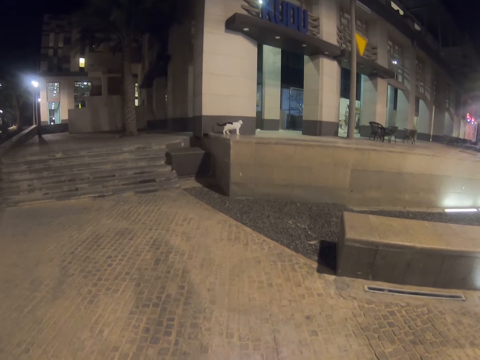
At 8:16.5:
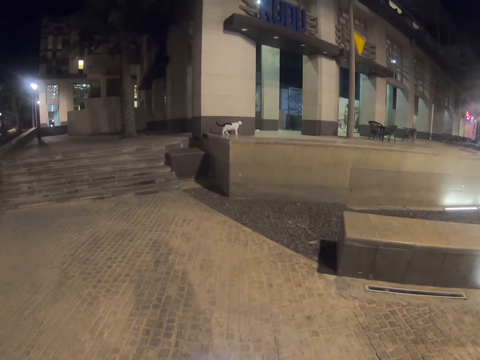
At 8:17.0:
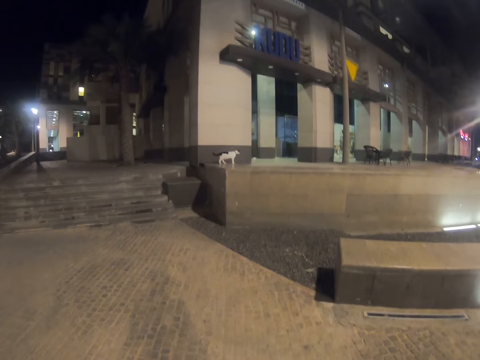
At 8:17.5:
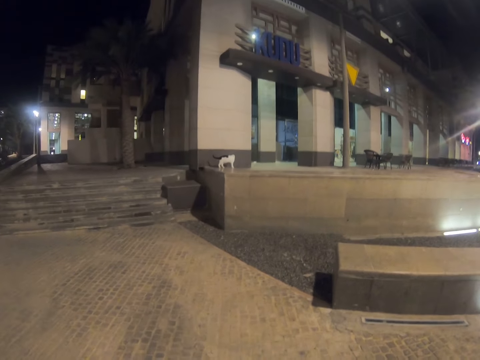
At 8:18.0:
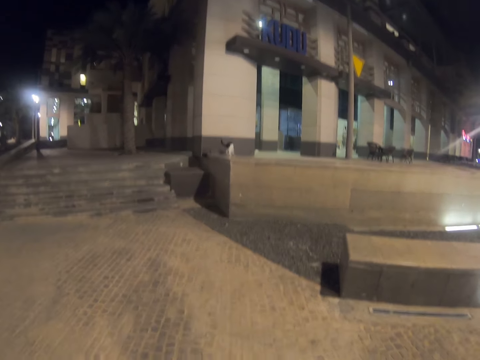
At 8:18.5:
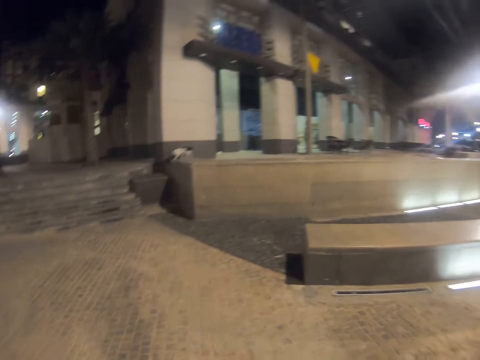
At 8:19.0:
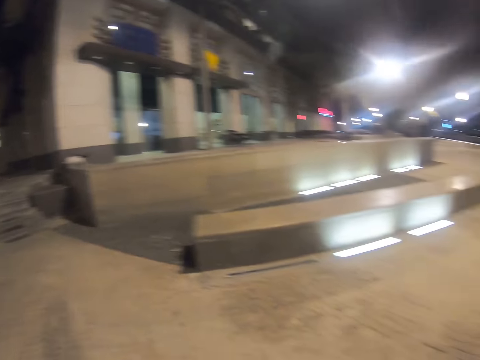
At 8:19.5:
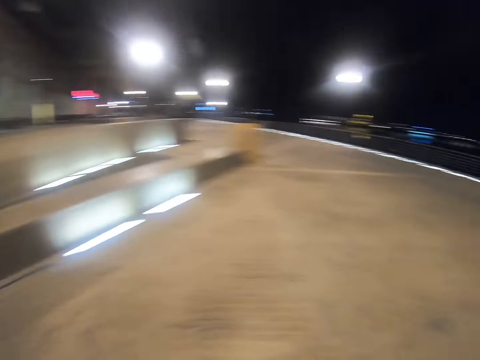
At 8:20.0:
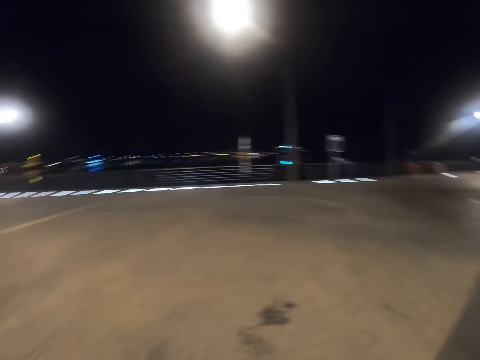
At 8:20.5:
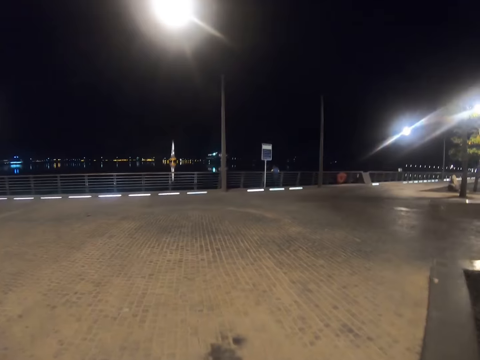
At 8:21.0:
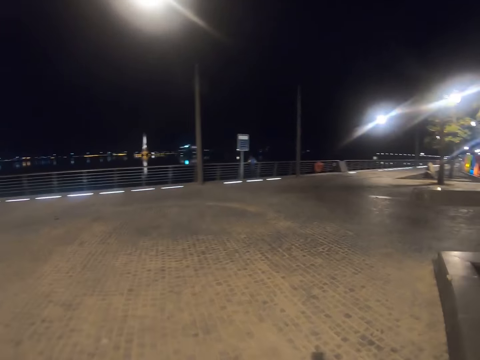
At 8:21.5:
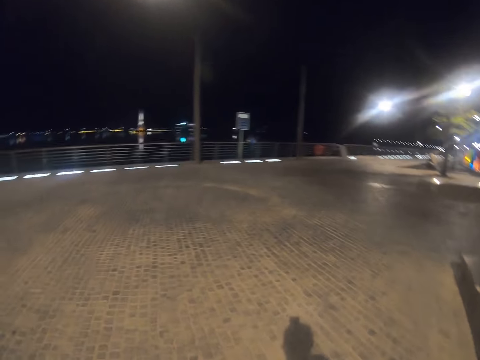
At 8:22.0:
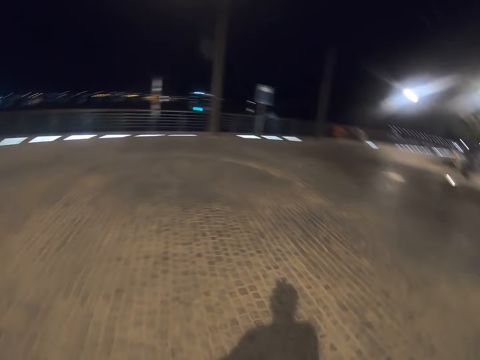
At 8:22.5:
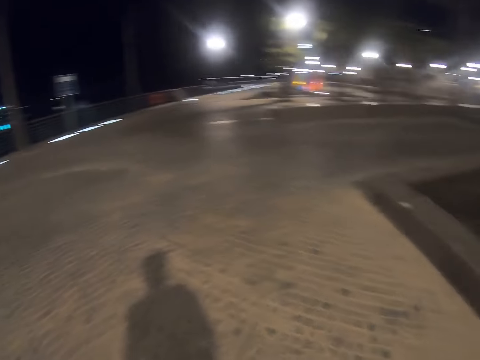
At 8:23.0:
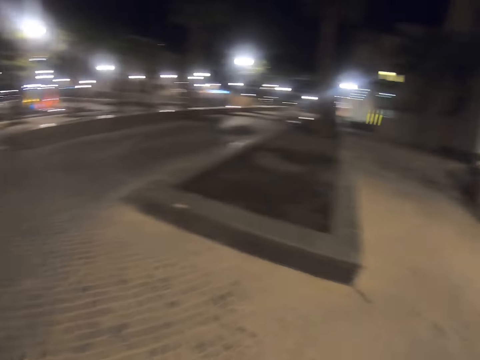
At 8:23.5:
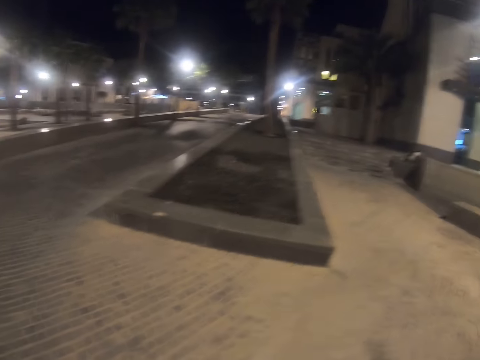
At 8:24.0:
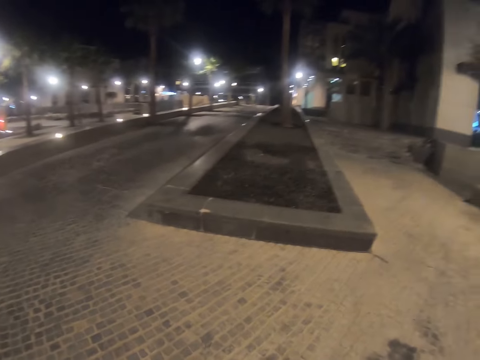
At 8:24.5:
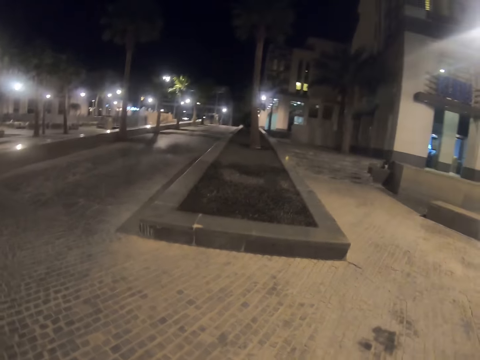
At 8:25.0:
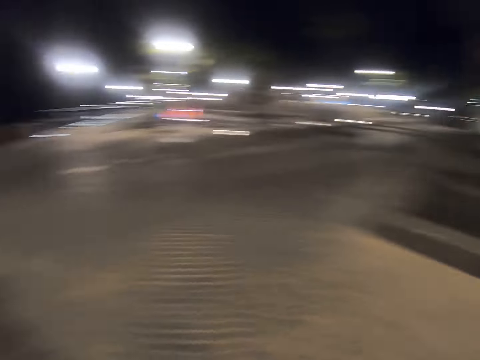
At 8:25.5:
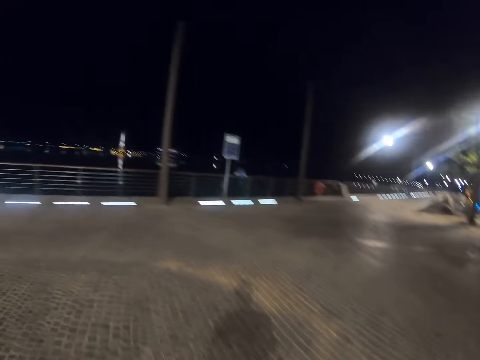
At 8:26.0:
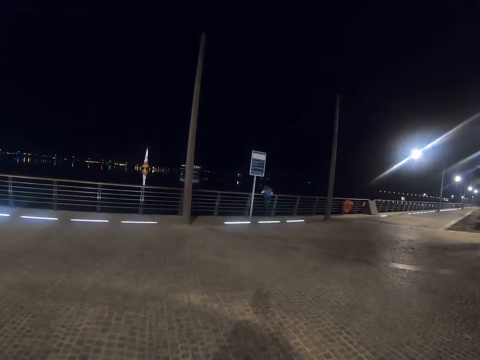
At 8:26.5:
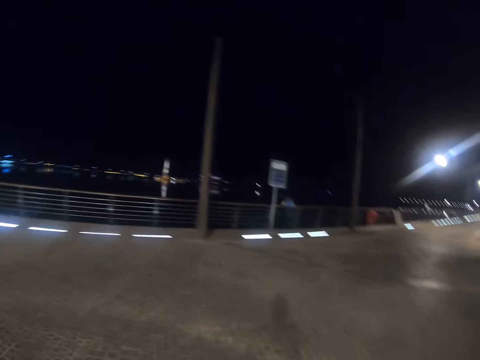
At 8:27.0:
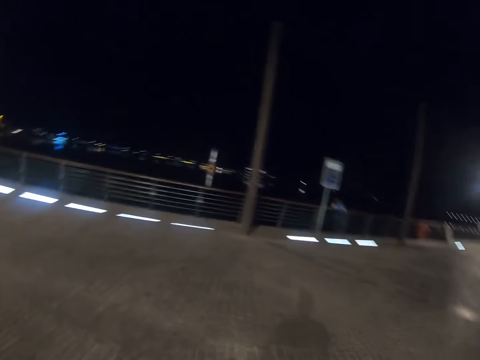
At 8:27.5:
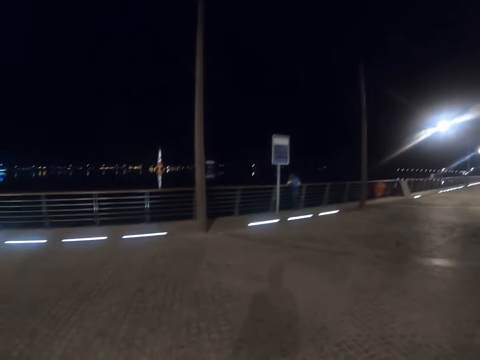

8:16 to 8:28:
The camera wearer turns around the walkway. They walk along the walkway.

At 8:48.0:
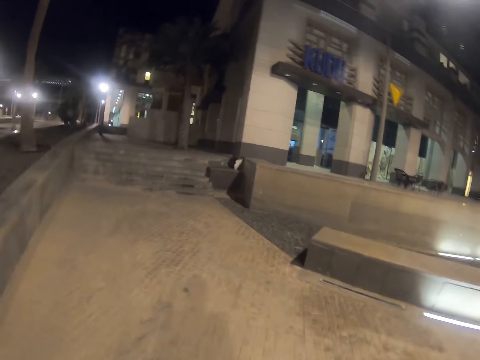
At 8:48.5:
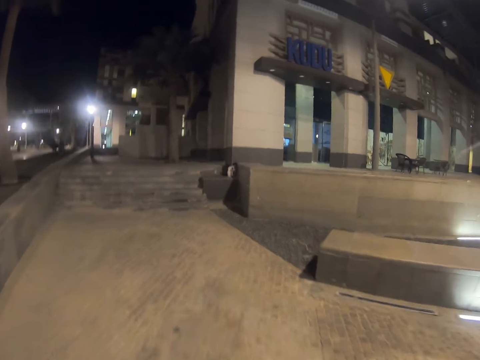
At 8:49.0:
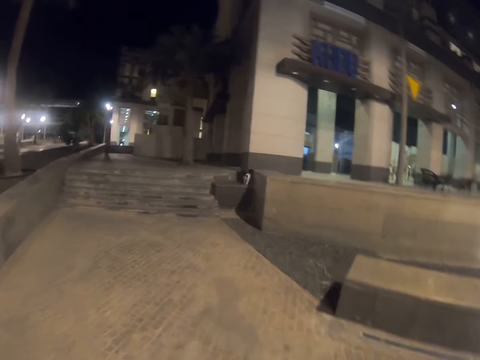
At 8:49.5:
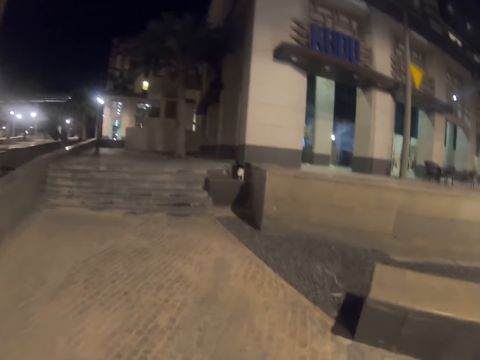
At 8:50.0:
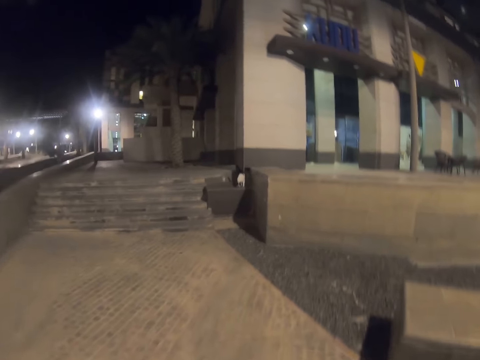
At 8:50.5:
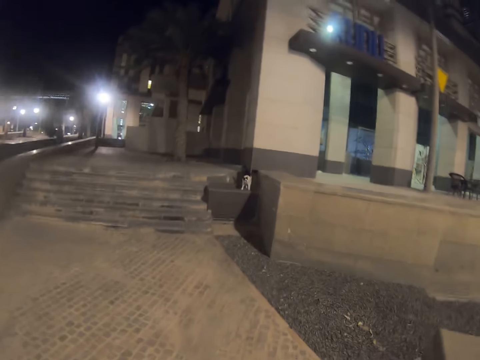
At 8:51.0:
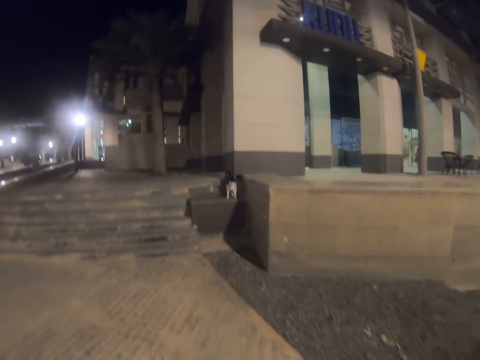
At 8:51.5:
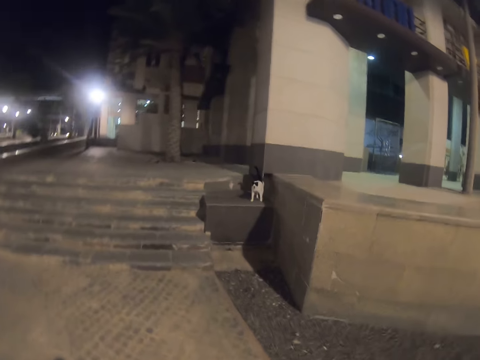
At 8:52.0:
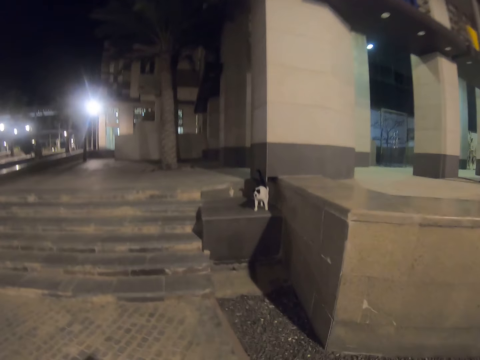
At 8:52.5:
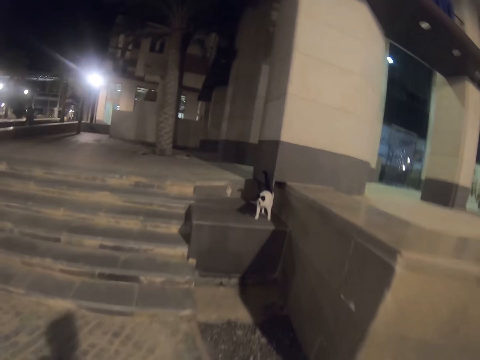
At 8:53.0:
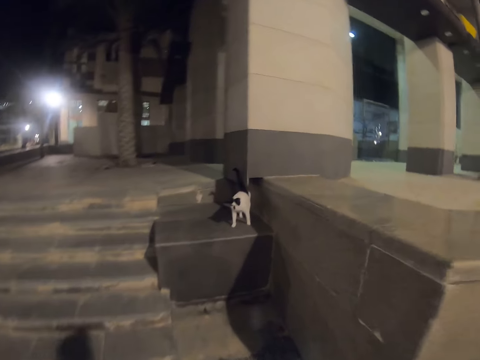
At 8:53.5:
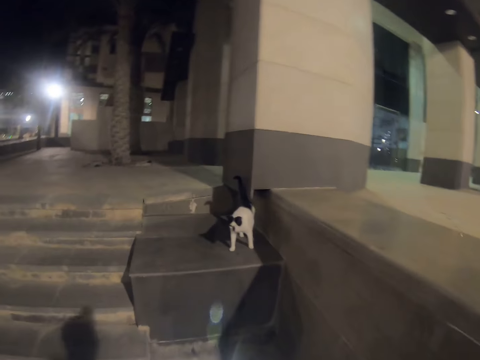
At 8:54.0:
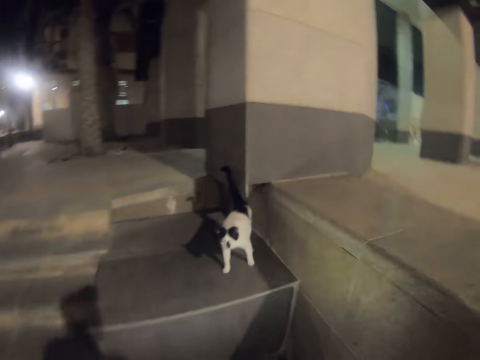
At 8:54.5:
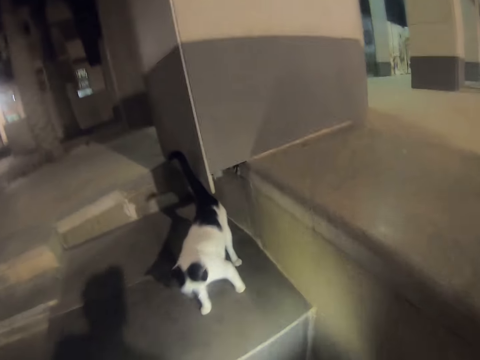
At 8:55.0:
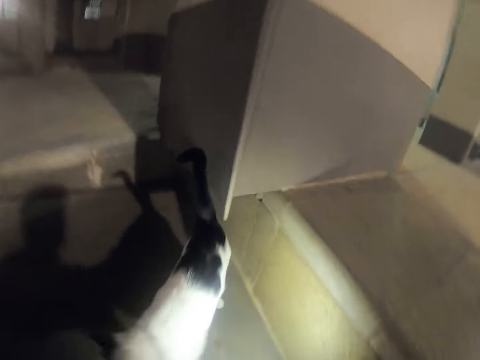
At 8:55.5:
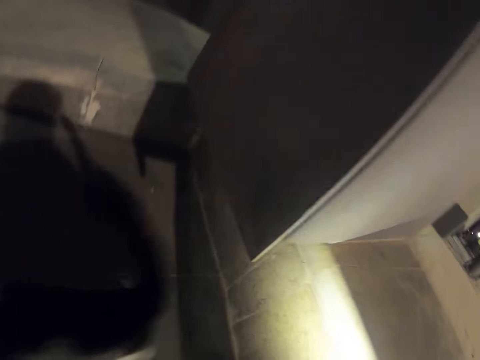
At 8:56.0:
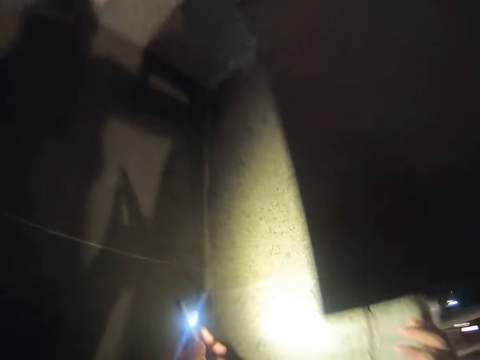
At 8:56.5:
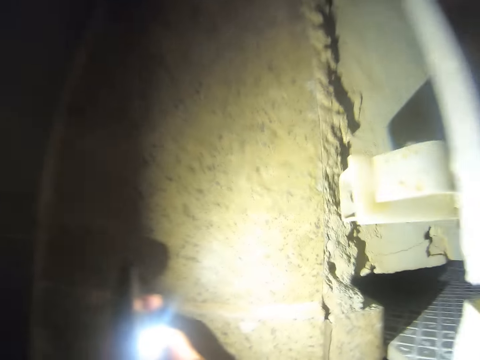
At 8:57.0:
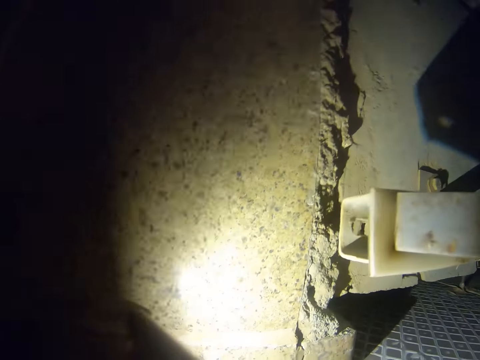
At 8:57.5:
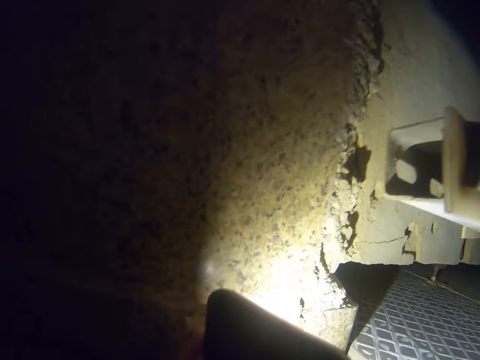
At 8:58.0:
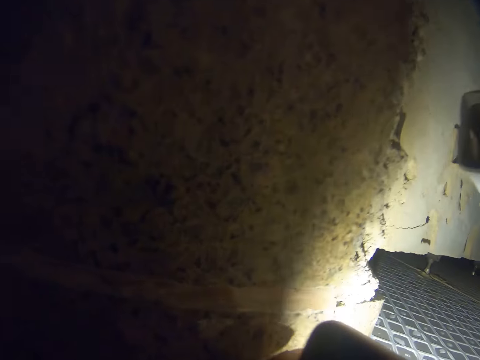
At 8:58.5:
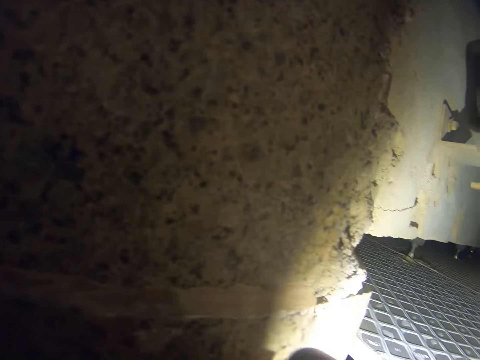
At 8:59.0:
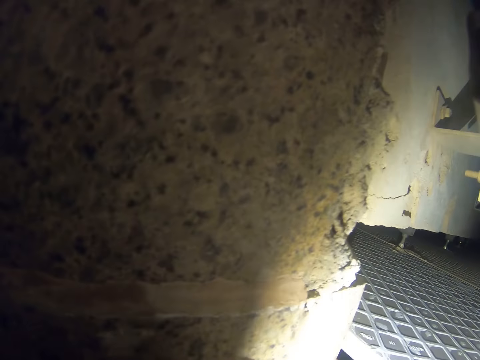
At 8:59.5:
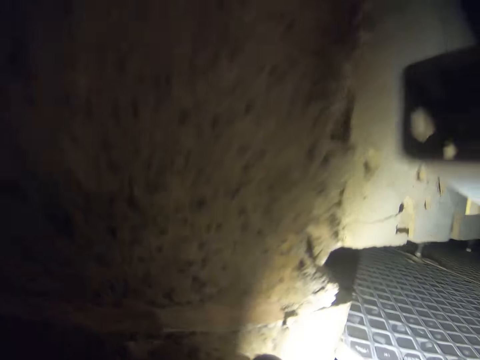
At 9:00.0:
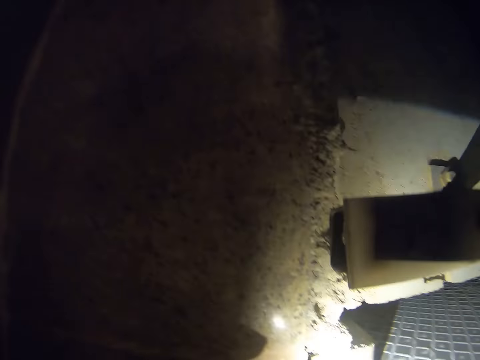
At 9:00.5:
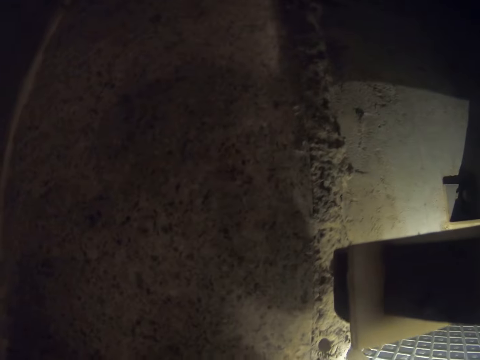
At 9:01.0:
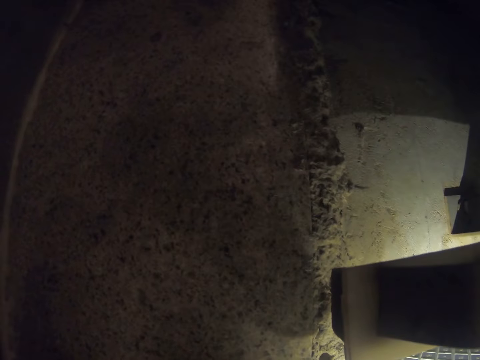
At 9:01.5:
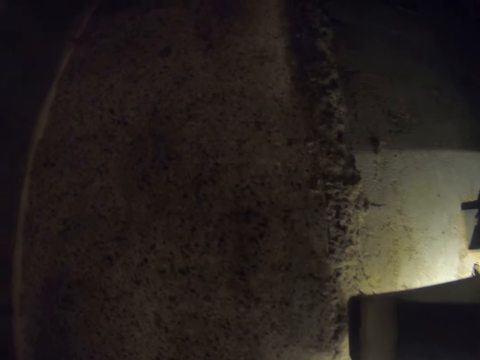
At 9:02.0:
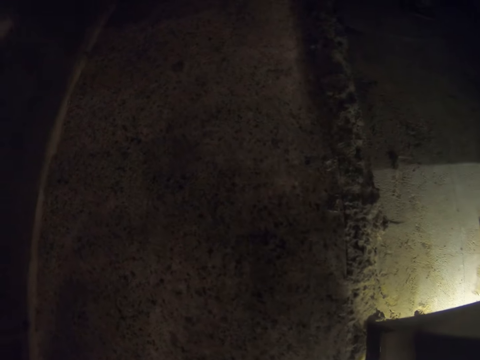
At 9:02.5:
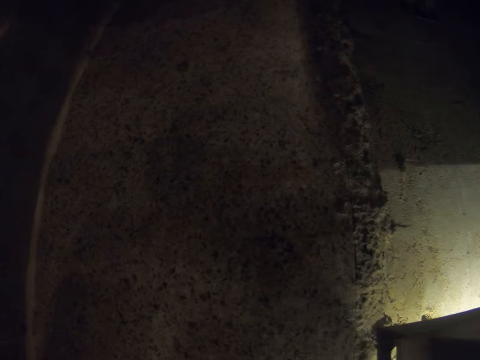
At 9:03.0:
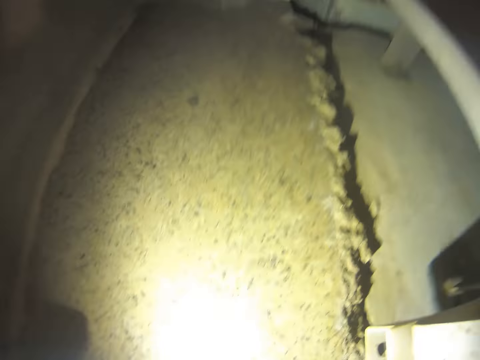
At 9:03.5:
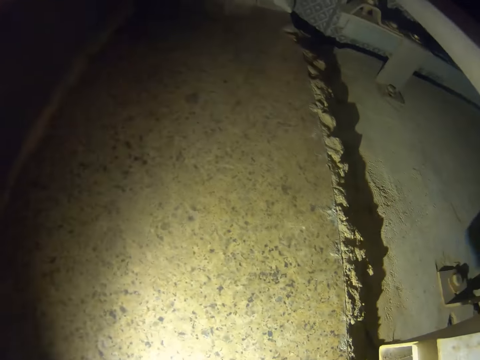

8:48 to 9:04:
The camera wearer walks towards the cat. They look at the wall.
